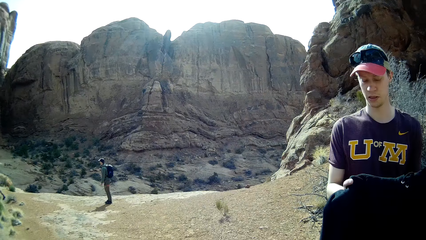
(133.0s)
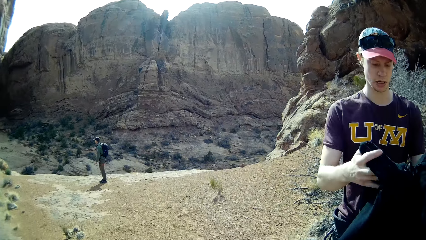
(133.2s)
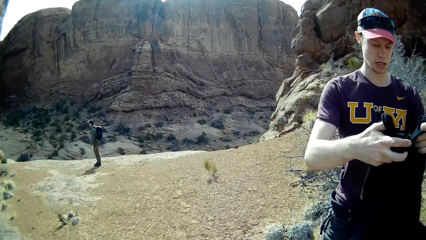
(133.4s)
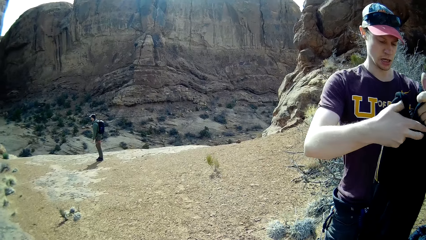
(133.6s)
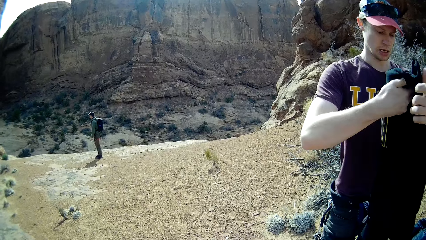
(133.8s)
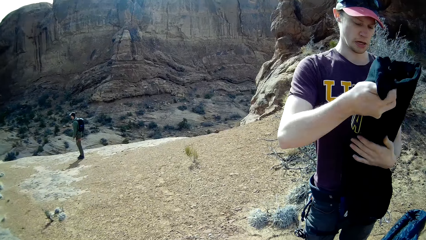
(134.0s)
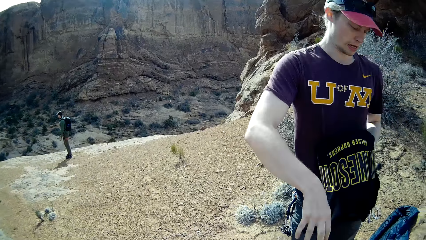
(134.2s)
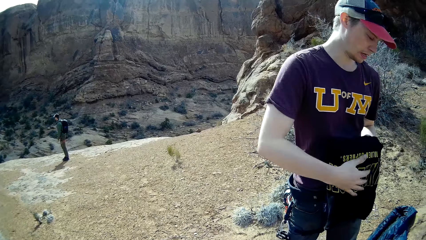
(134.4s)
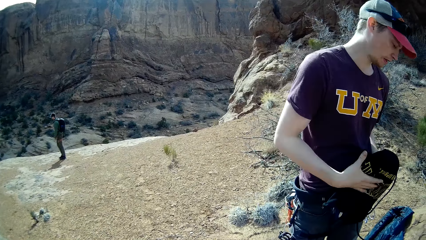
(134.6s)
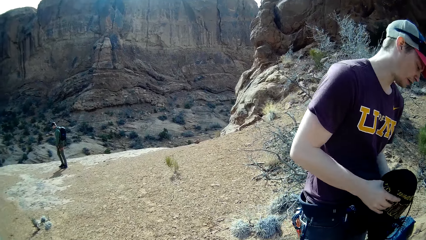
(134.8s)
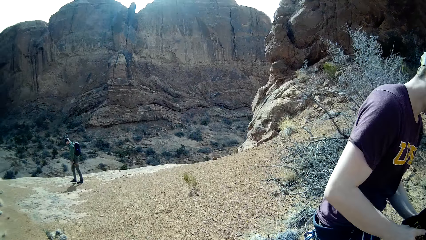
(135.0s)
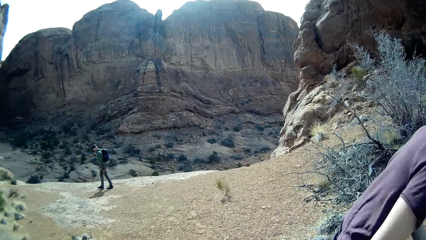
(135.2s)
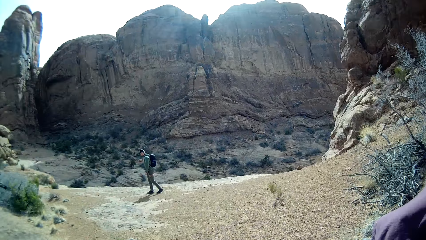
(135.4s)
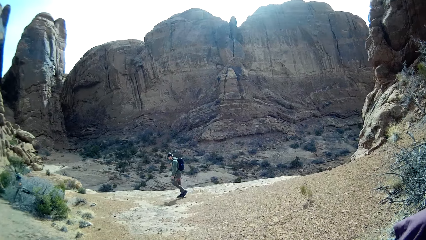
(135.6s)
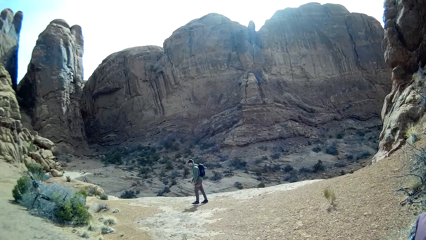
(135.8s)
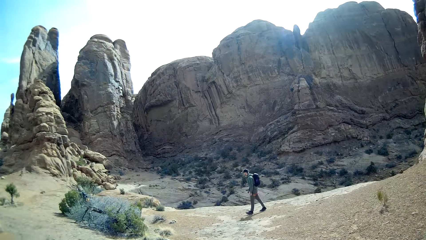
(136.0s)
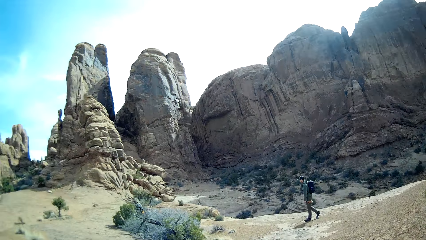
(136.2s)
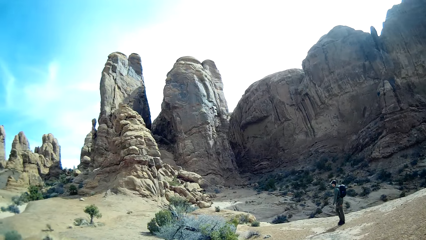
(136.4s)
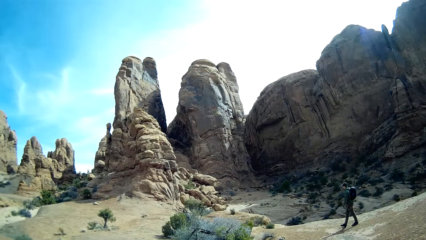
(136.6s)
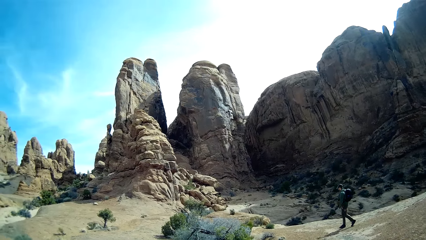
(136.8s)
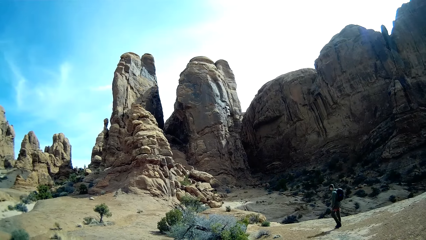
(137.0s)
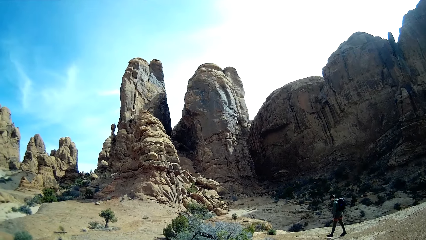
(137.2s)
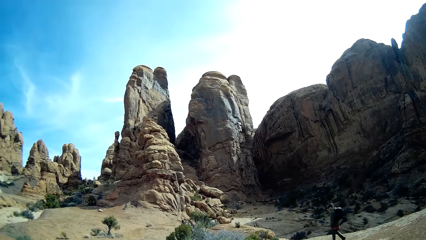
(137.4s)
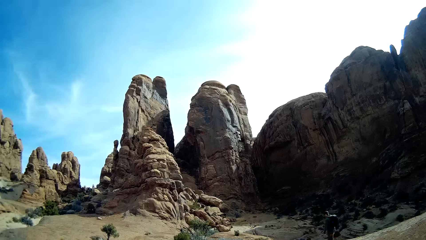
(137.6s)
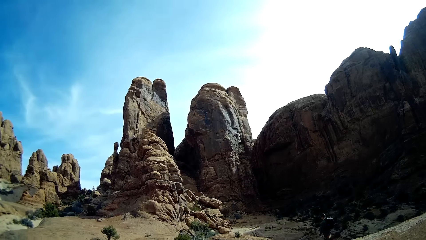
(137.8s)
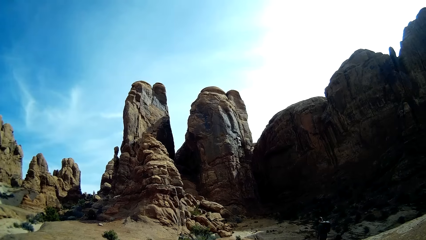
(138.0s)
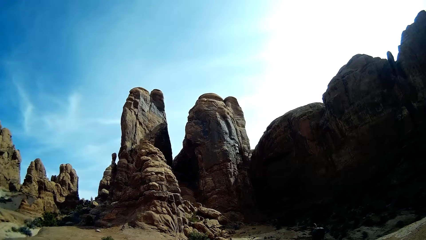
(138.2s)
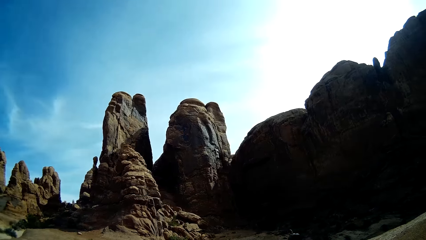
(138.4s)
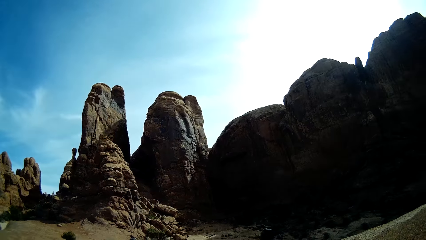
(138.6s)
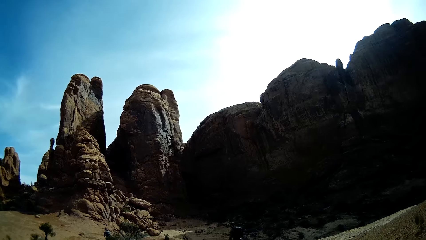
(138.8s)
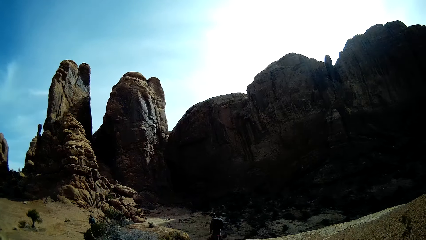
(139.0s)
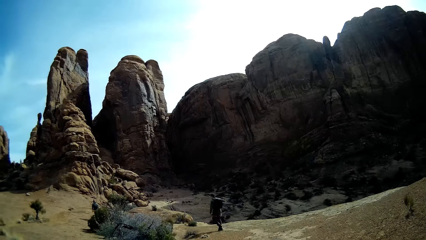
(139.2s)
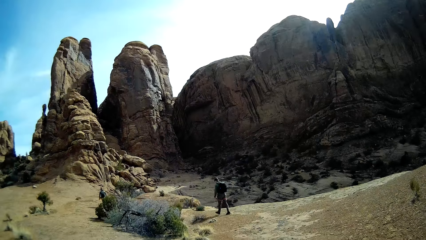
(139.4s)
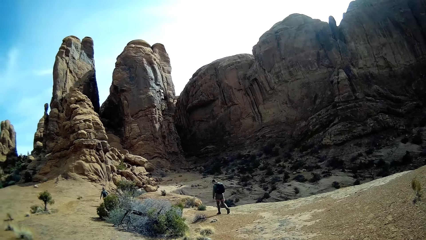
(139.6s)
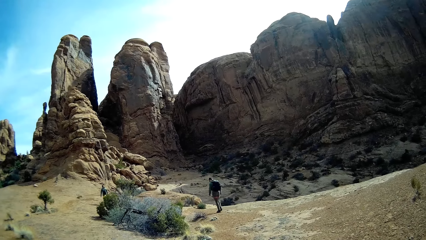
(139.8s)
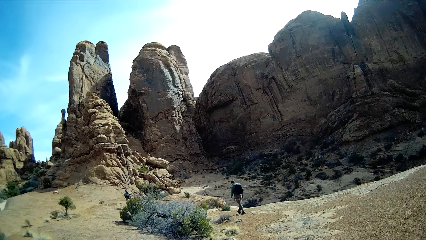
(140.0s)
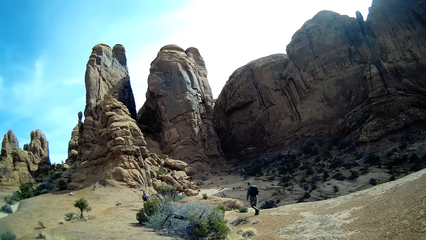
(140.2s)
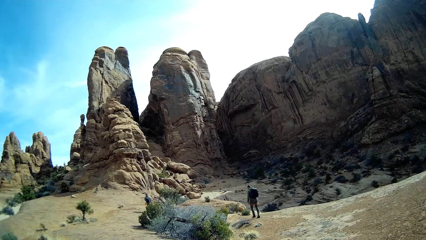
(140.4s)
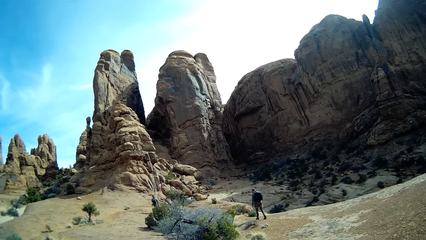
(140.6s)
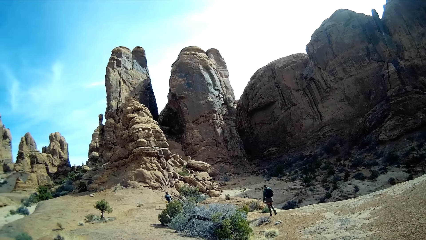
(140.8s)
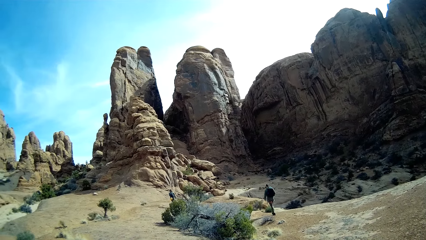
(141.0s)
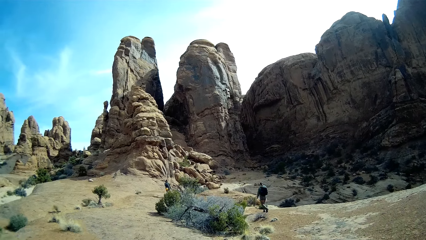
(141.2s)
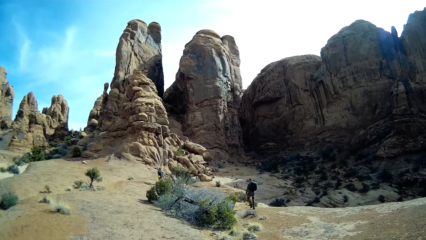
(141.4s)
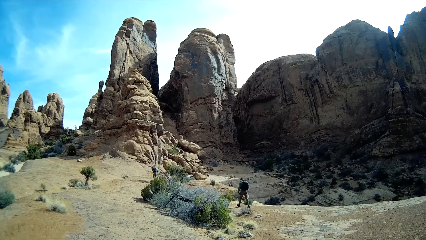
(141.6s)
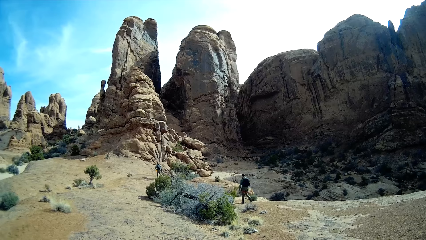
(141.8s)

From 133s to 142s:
The man folds his sweater. Another man looks around the mountain. The first man bends down. The other man walks a bit. The camera wearer looks around the mountain. The other man climbs the mountain. The camera wearer looks around the mountain.
